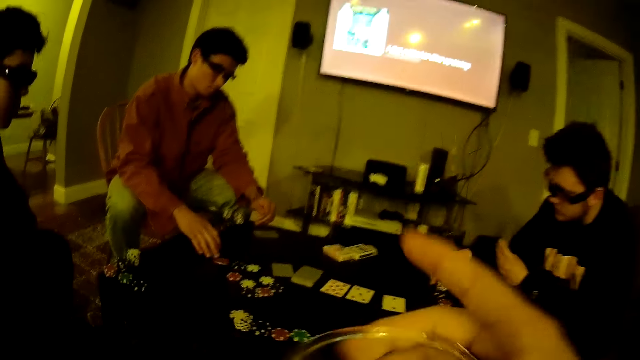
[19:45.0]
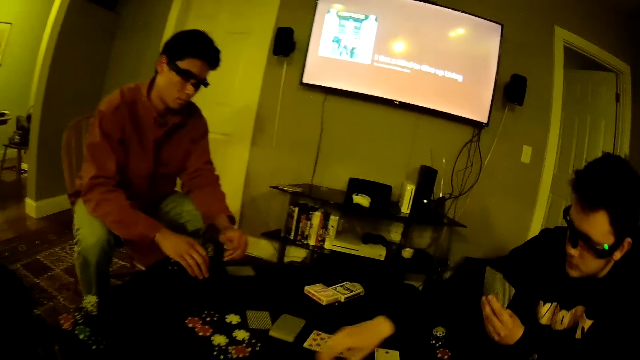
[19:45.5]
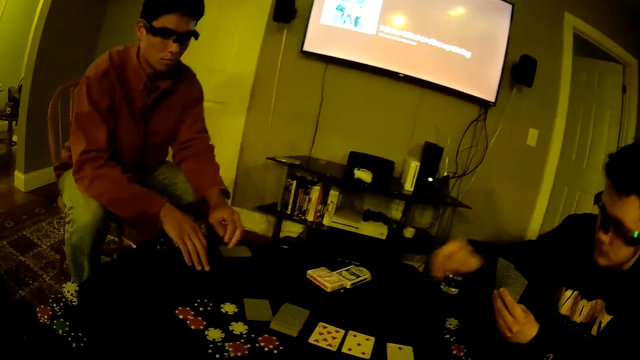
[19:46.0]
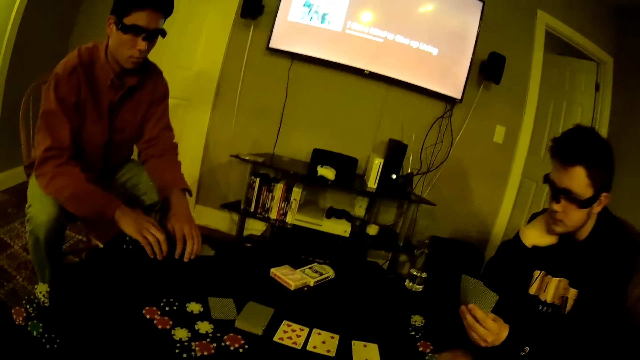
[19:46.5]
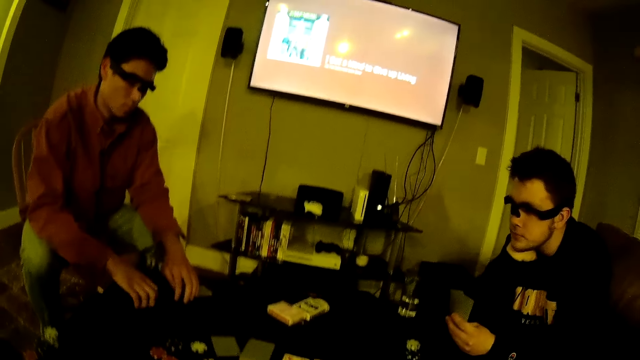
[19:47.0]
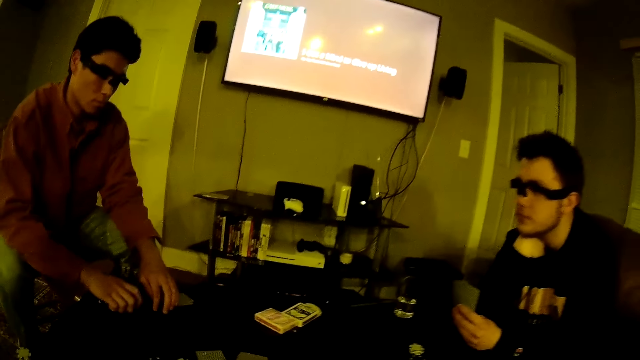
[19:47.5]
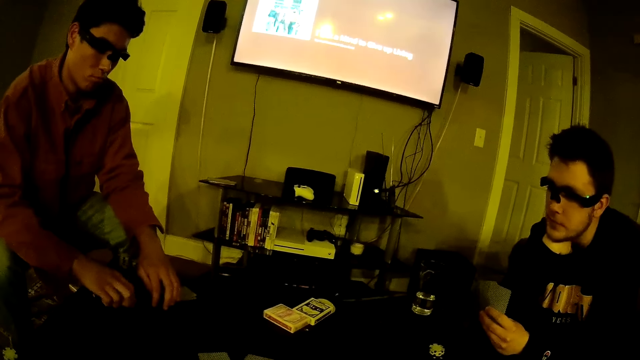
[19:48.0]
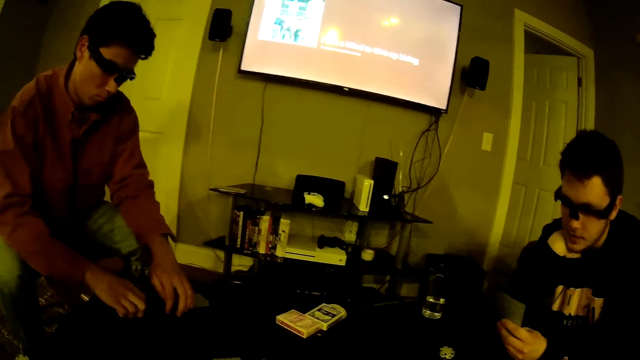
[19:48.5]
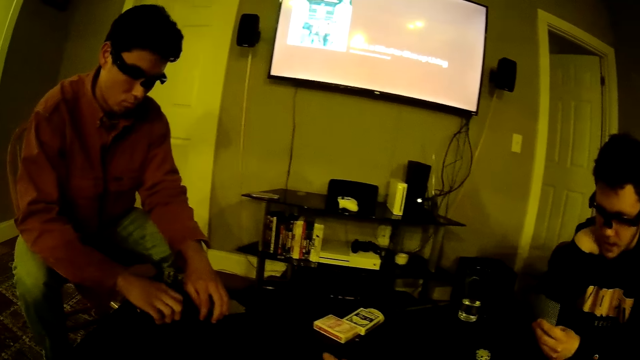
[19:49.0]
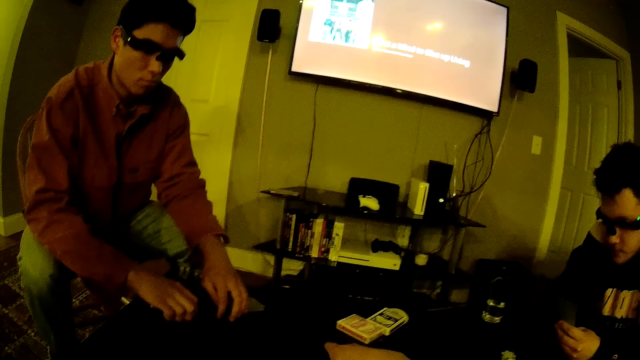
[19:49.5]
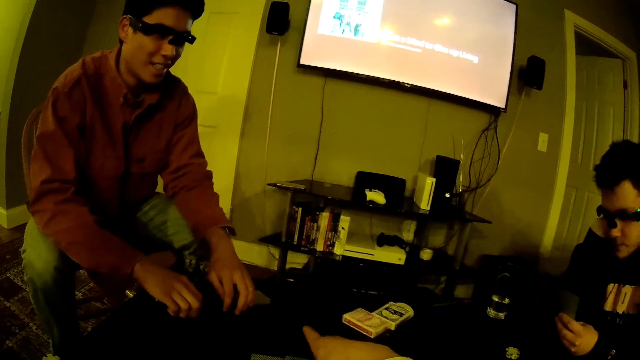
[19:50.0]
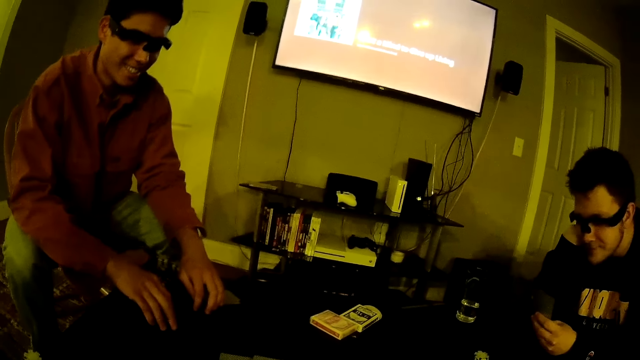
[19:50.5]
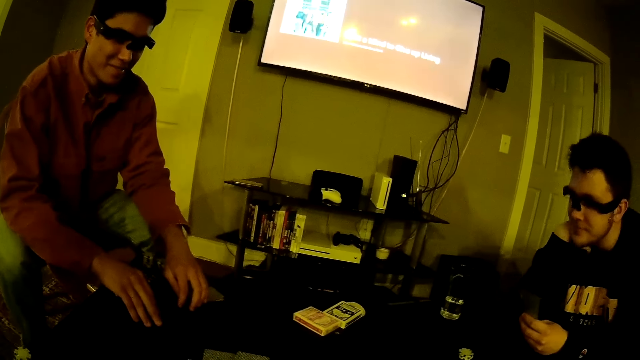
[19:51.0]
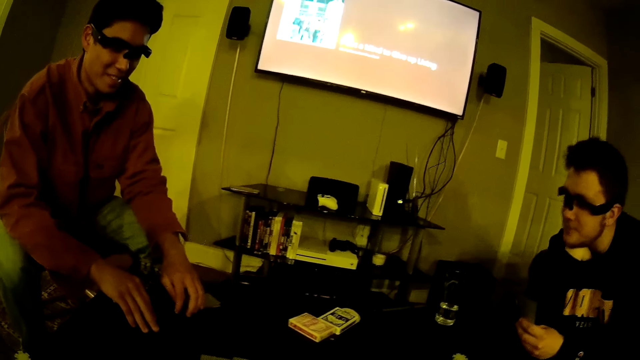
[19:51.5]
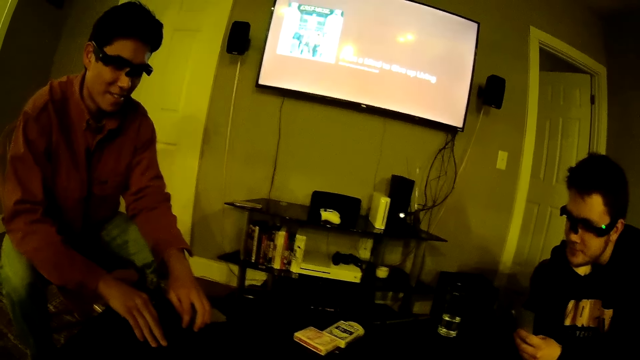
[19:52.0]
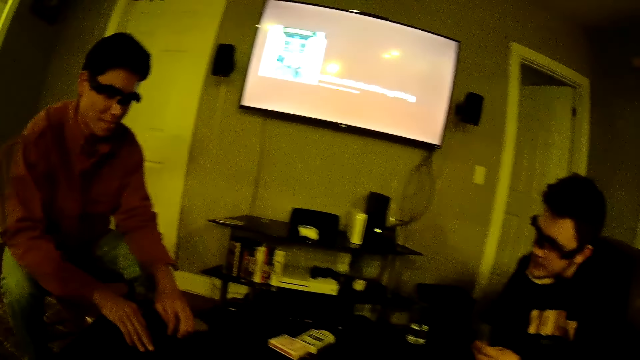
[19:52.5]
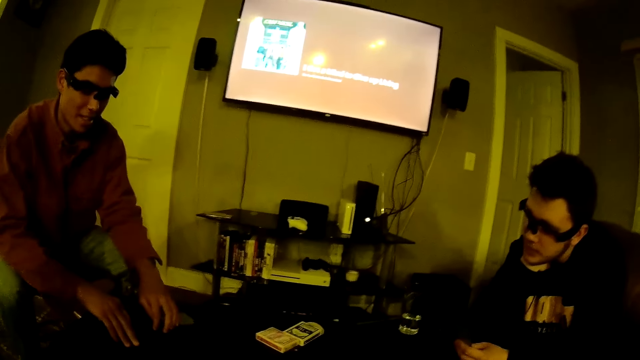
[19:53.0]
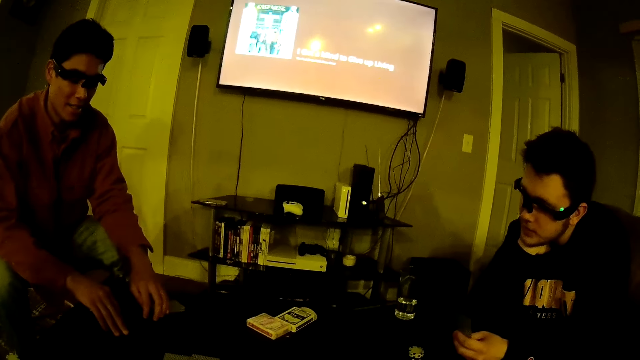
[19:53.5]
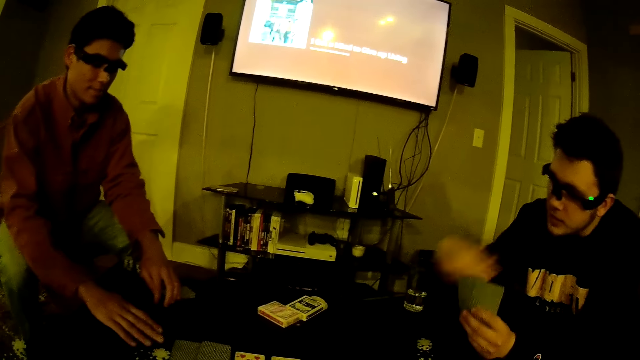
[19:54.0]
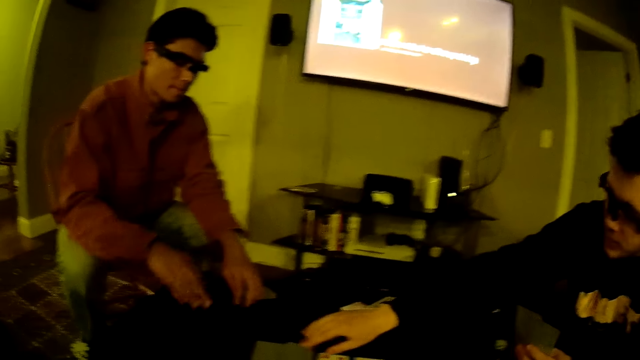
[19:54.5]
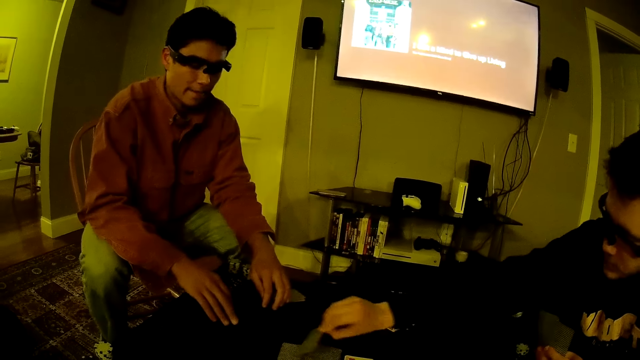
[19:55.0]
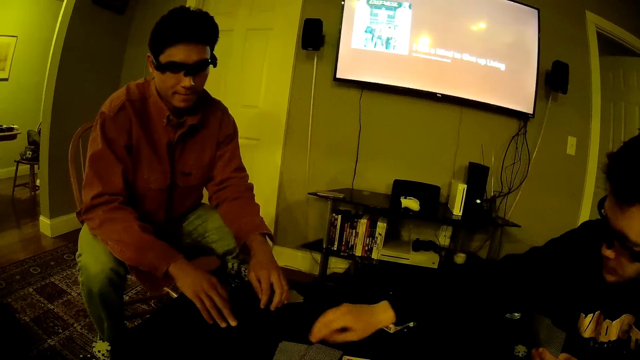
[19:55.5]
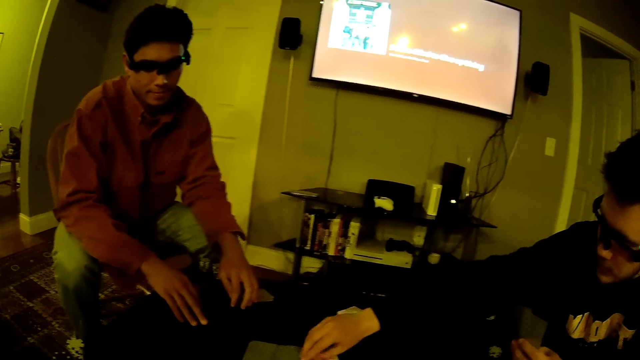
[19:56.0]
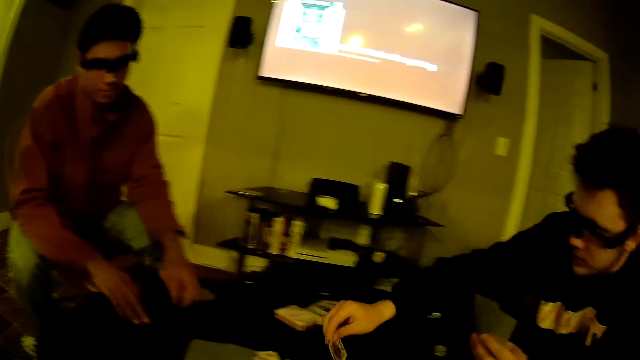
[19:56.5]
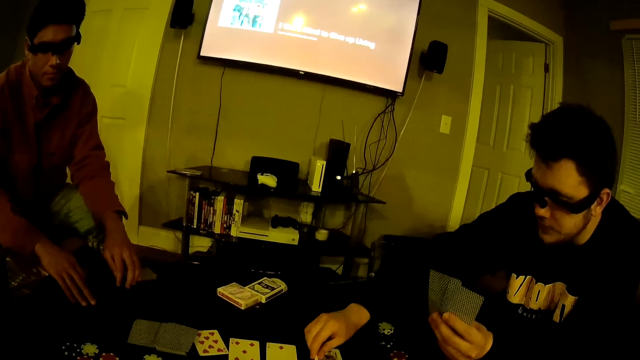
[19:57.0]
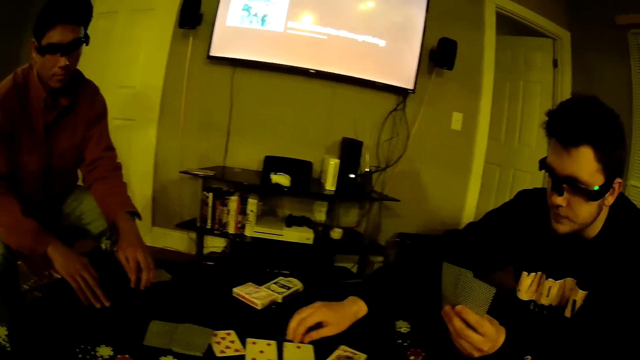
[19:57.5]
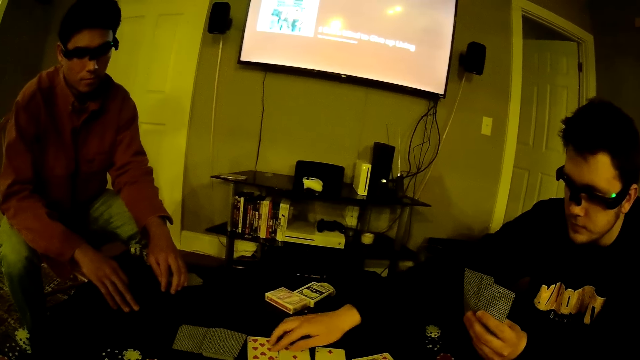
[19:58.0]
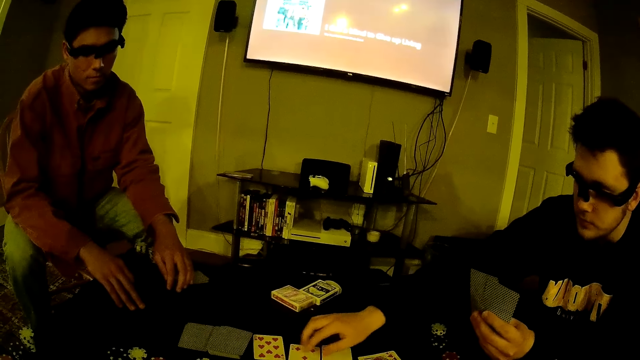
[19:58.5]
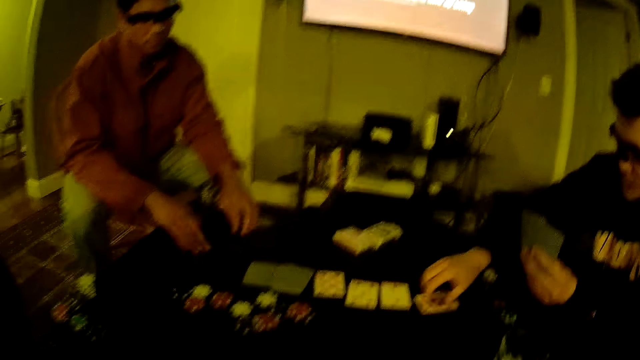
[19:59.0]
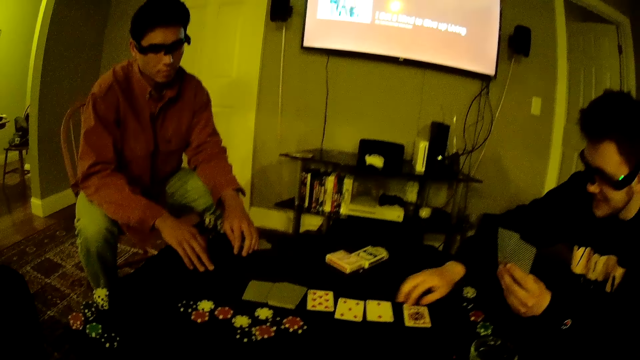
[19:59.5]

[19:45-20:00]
A man slides a poker chip across the table with his right hand. Another man slides two poker chips across the table with his right hand. The other man throws a card on the table. The camera wearer pushes some cards on the table with his right hand. He converses with three men. He converses with the men. The first man moves the poker chips on the table with his right hand. The other man picks a card from the pile of cards on the table with his right hand. He drops the card on the table with his right hand. He picks a card from the pile of cards on the table with his right hand. He drops the card on the table with his right hand. He adjusts the cards on the table with his right hand.

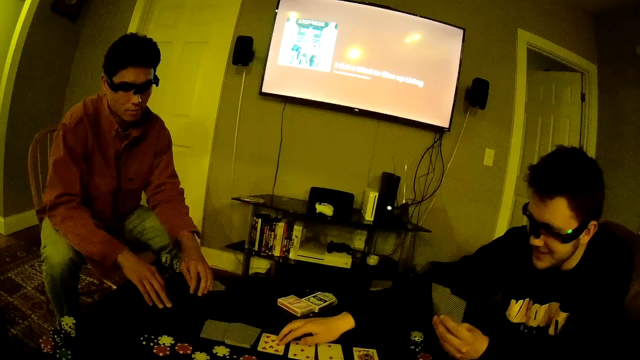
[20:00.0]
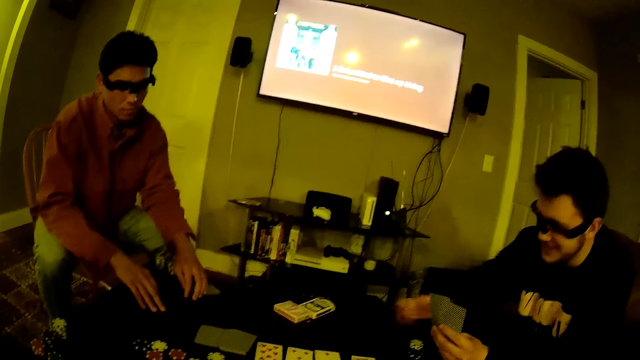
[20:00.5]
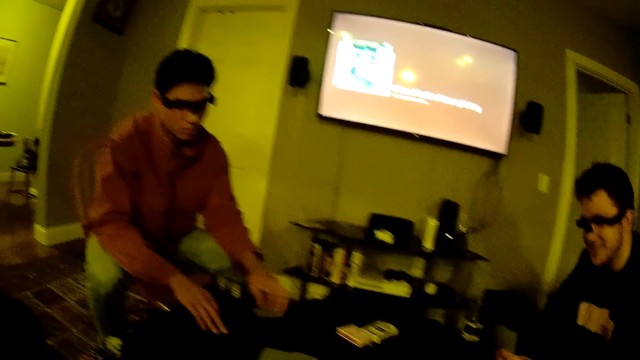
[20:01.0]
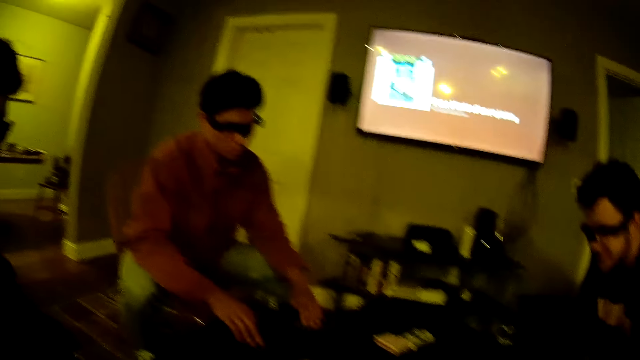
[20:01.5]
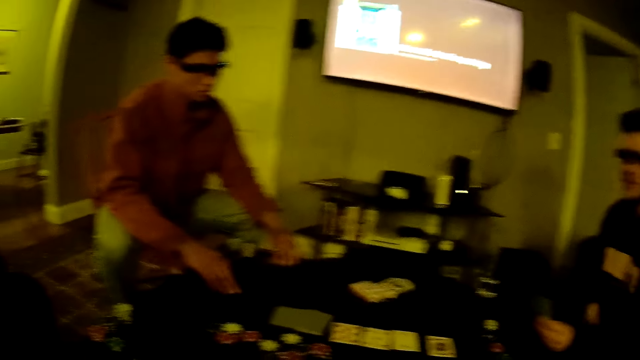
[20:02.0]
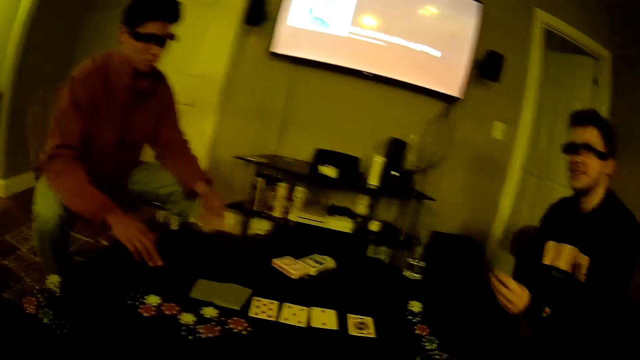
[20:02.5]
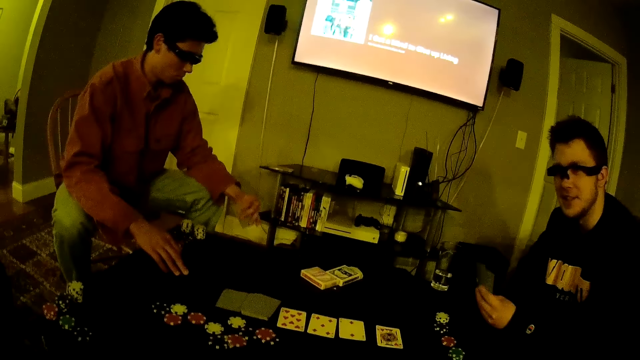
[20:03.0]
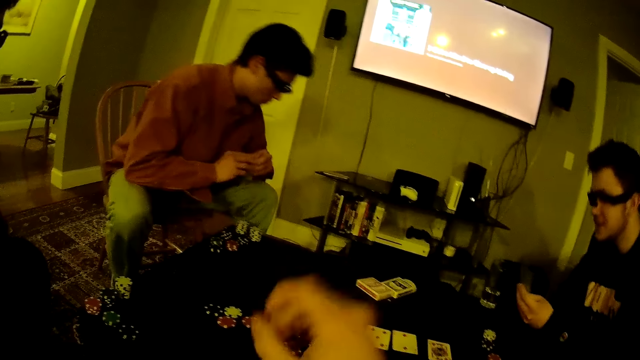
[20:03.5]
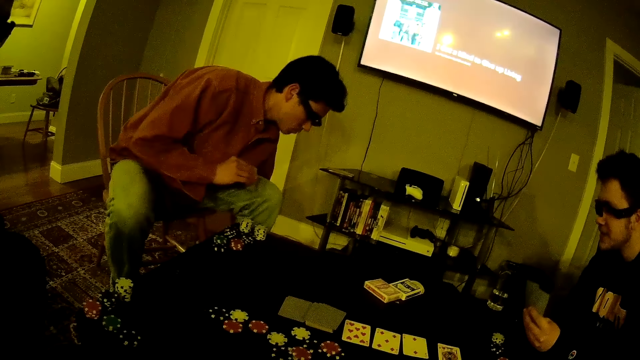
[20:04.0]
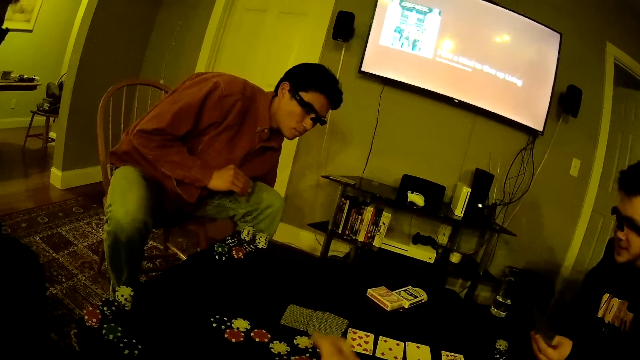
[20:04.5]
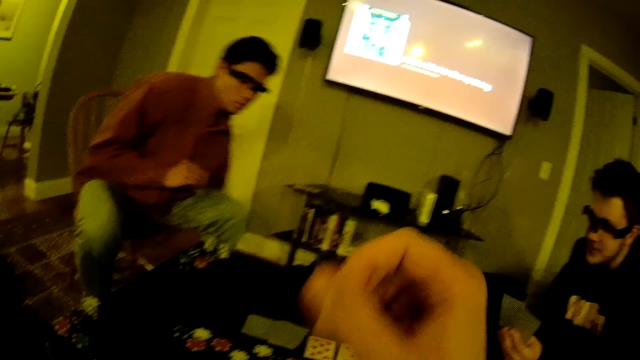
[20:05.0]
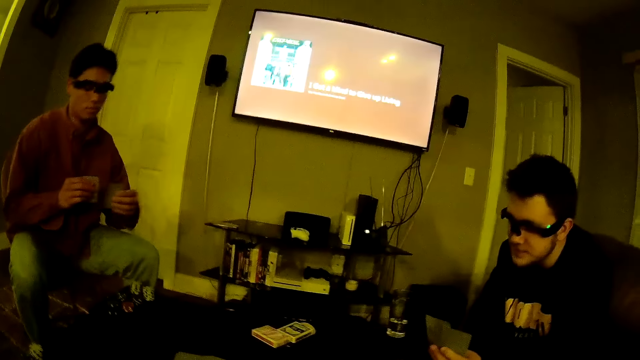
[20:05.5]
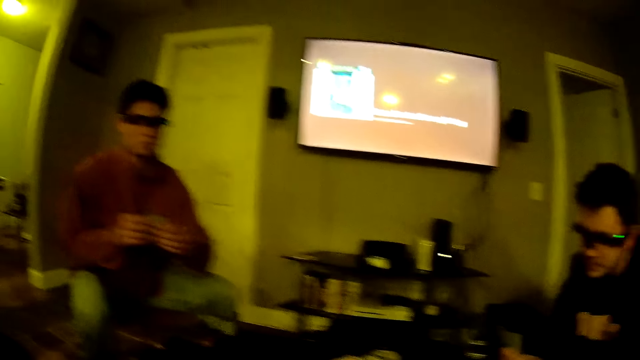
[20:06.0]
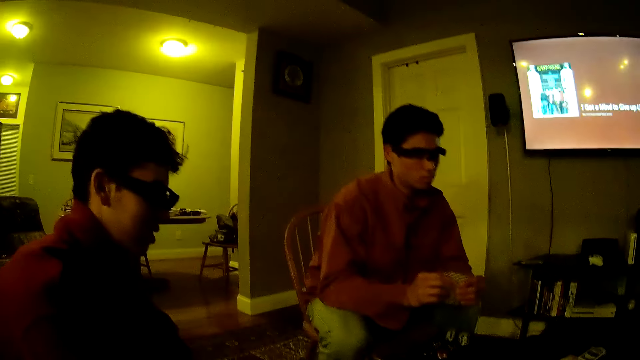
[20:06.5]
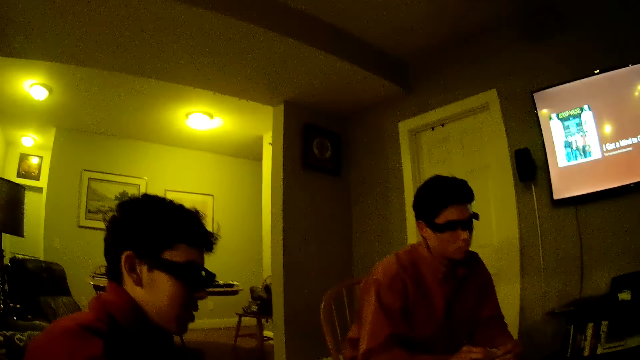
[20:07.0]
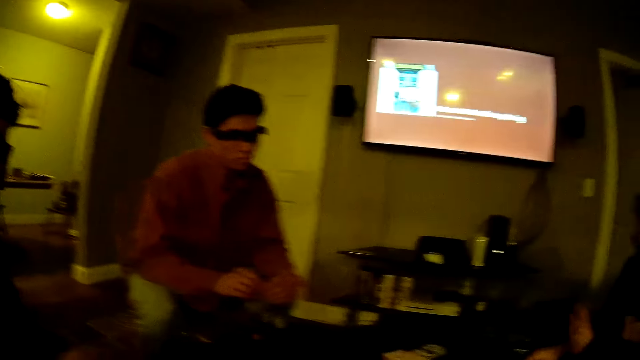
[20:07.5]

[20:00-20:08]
A man picks a card from the floor with his left hand. He holds the card with both hands.
